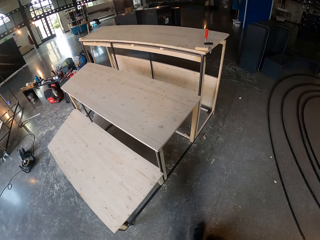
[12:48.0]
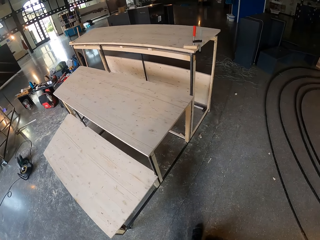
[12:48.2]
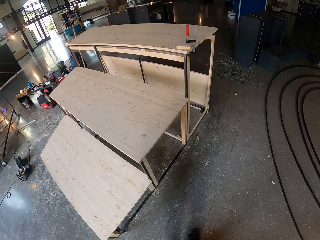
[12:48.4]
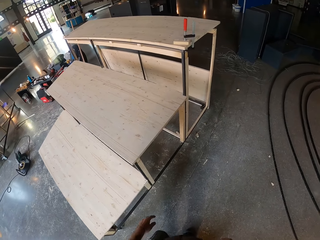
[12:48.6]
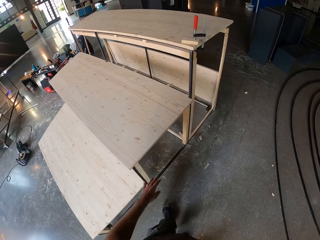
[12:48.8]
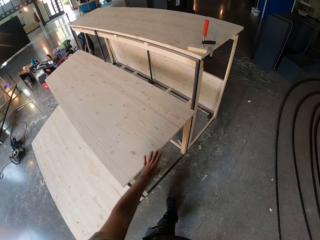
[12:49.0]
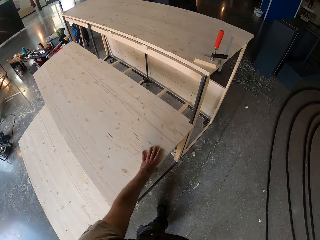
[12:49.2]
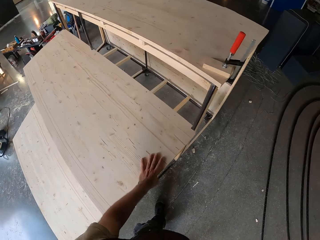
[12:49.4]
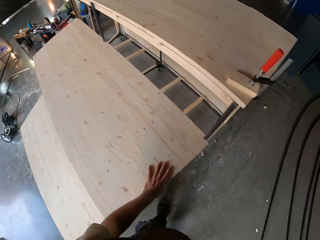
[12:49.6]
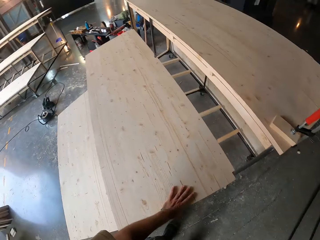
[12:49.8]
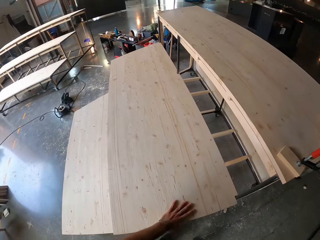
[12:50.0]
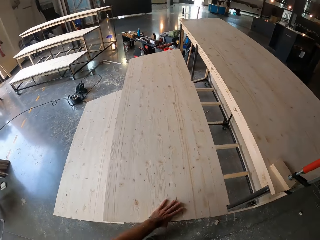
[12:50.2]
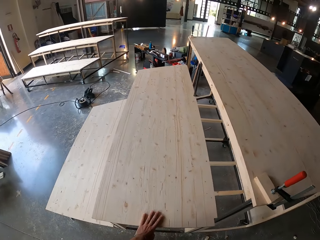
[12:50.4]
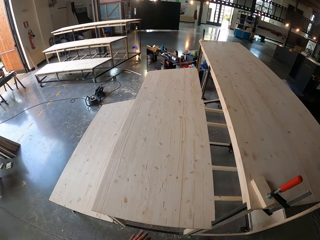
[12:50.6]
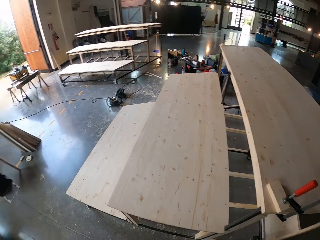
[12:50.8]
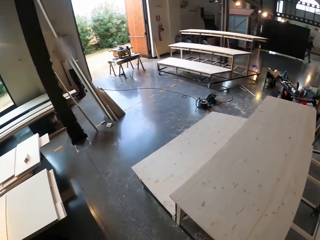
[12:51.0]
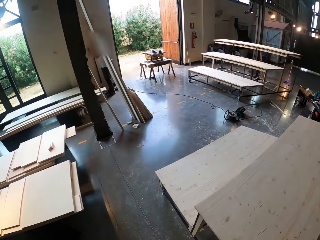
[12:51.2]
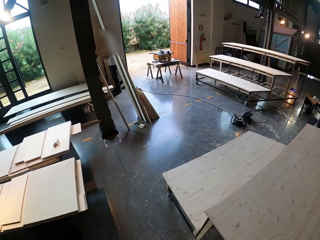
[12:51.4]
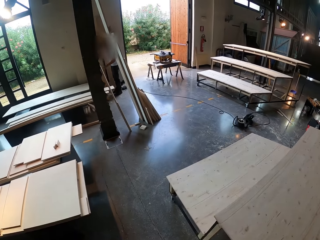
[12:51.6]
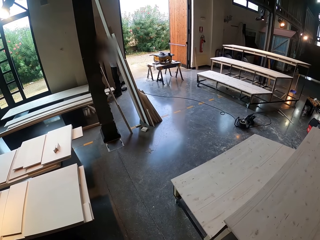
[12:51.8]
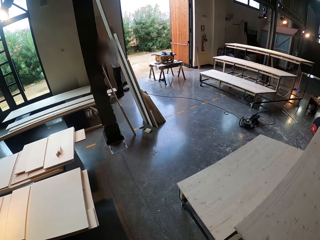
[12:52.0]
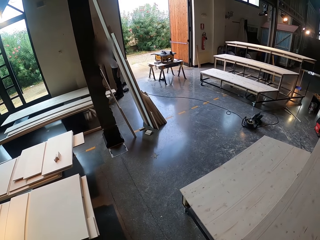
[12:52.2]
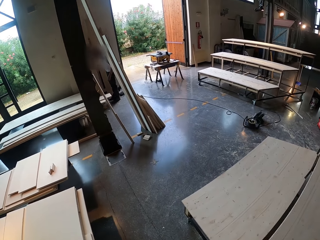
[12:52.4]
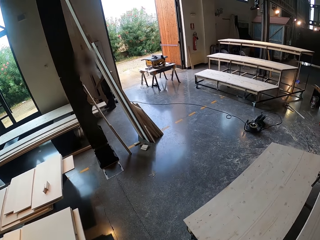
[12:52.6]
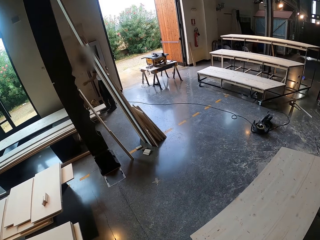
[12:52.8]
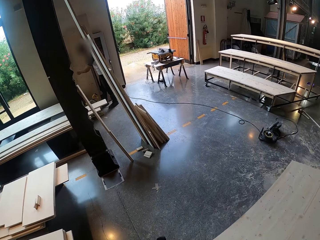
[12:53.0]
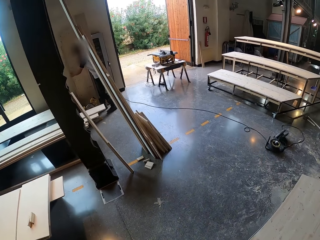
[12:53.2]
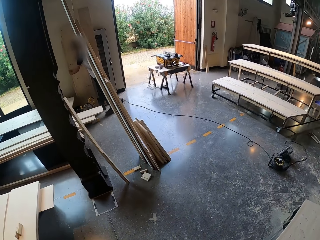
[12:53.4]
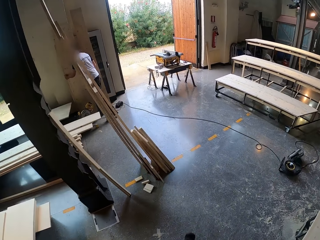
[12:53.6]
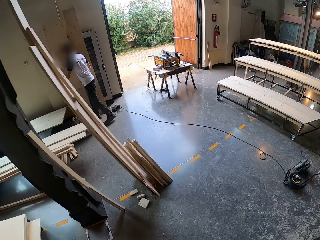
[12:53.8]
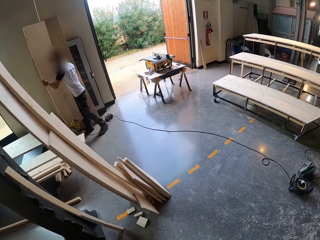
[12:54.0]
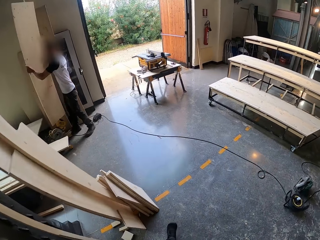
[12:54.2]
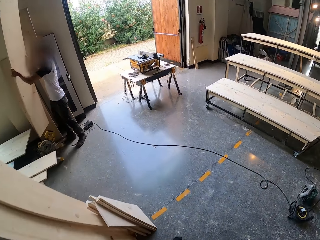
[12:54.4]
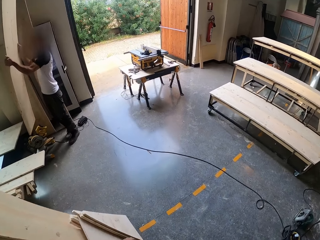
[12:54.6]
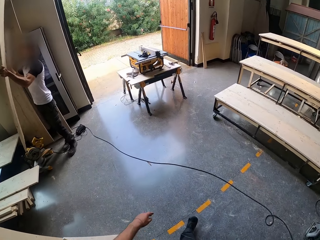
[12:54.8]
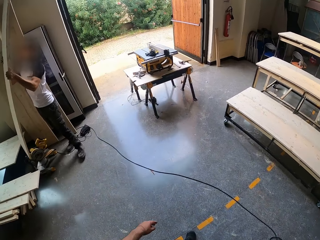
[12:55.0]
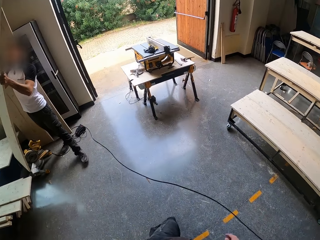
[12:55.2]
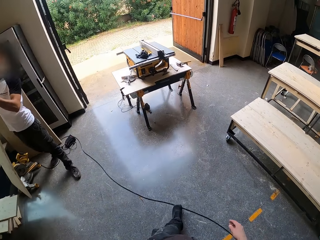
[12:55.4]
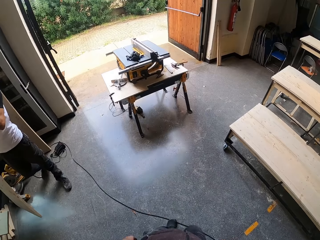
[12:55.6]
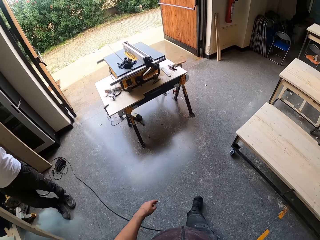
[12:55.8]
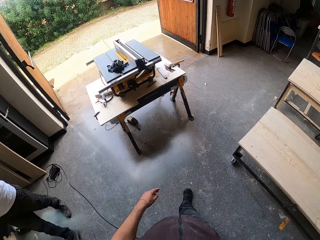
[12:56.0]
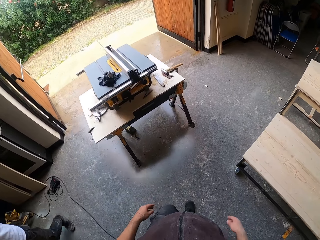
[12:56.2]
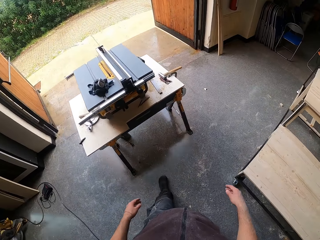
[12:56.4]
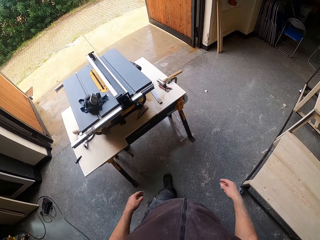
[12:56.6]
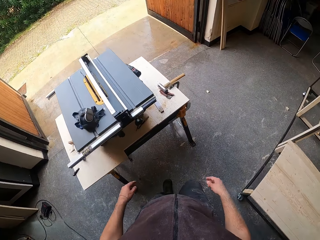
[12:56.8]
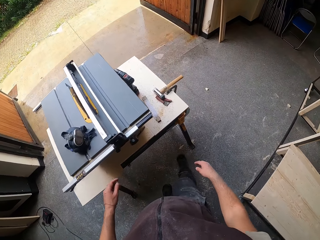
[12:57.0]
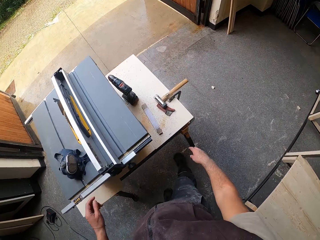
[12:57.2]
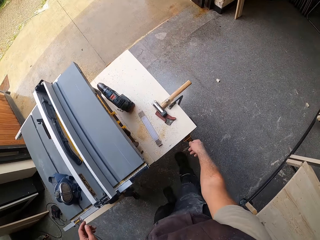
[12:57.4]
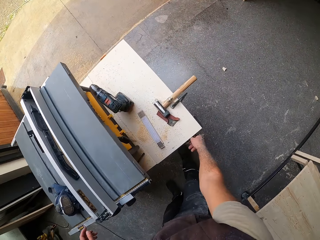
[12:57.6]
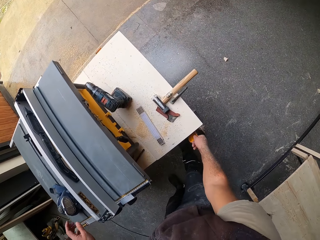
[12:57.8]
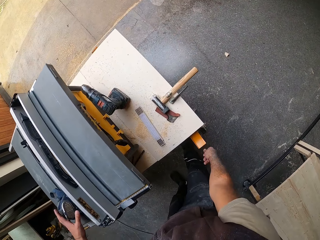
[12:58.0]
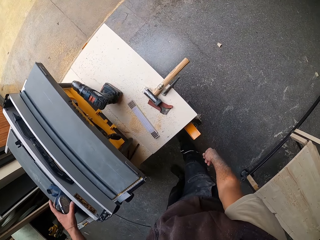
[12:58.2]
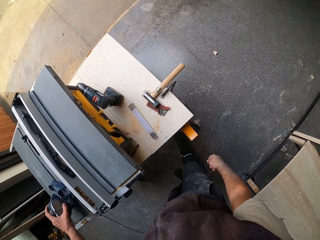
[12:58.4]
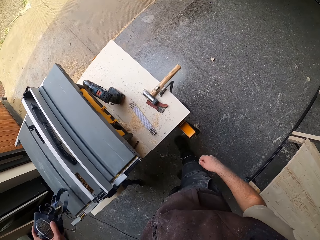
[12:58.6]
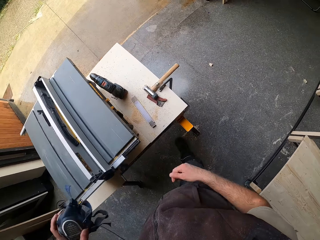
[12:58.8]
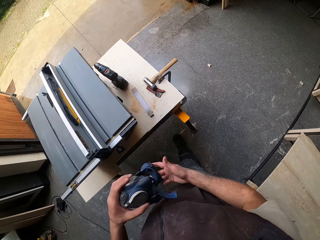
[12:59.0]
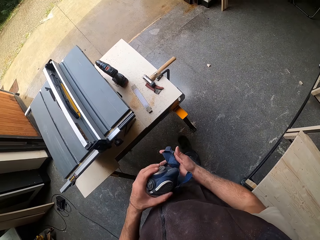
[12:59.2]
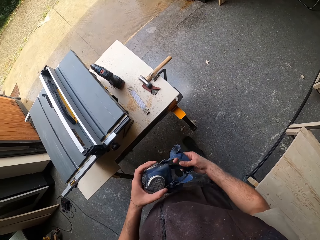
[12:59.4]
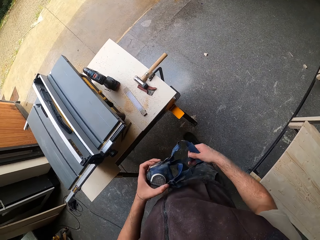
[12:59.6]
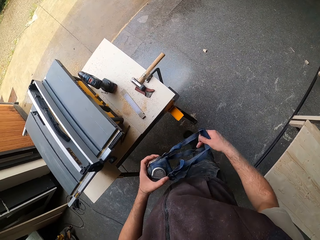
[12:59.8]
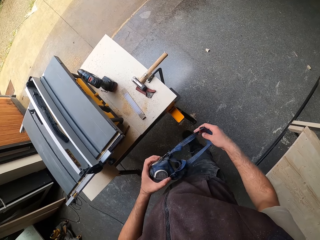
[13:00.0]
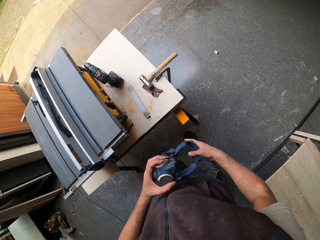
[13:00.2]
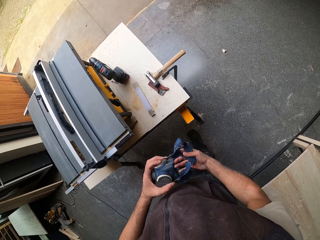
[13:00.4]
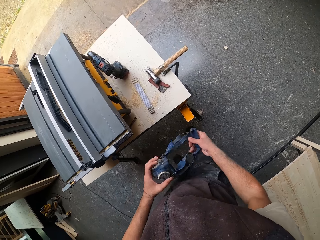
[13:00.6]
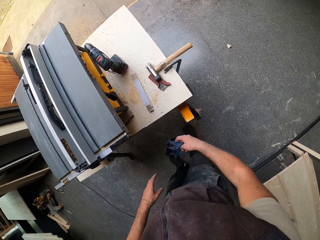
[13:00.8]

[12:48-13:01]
The camera wearer touches the table. The man lifts a plank on the wall with both hands. The man carries the wood. The camera wearer pulls out the table saw rolling stand with his right hand. He pulls the clip under the table. He picks up the dust mask on the table saw with his left hand. He holds the dust mask with both hands.

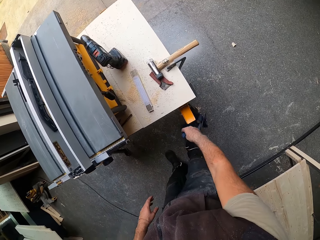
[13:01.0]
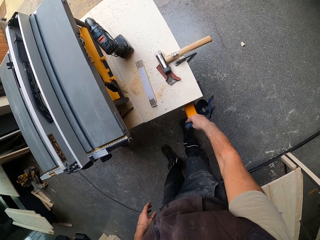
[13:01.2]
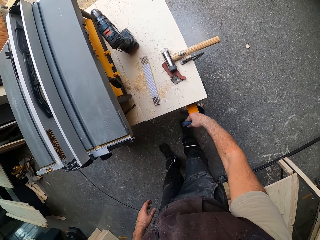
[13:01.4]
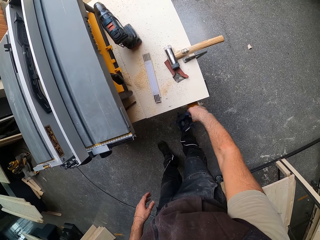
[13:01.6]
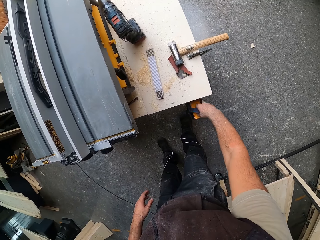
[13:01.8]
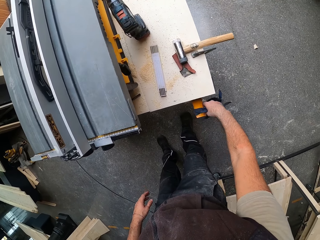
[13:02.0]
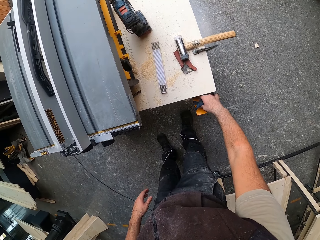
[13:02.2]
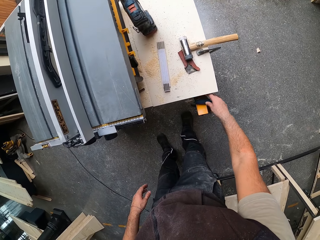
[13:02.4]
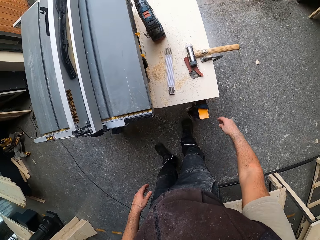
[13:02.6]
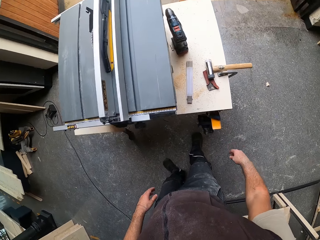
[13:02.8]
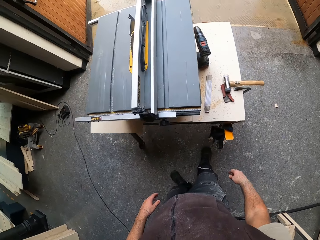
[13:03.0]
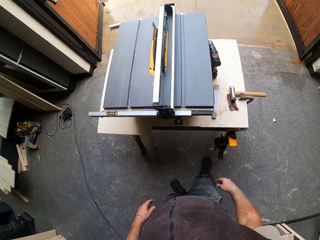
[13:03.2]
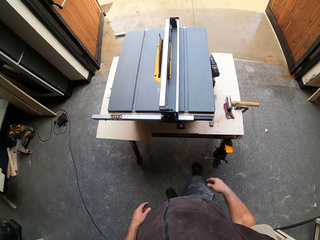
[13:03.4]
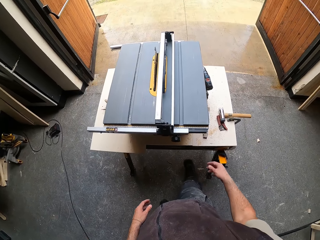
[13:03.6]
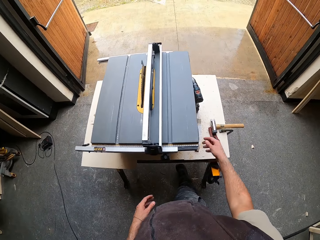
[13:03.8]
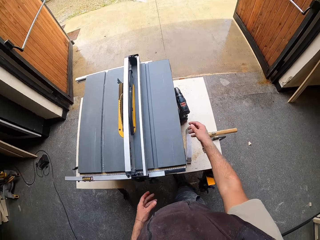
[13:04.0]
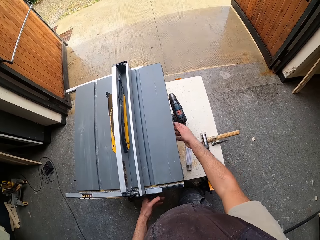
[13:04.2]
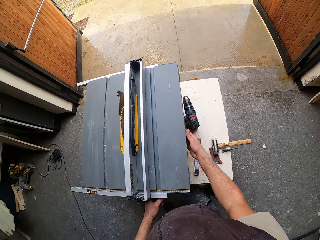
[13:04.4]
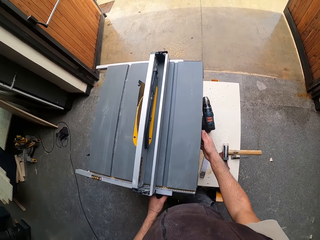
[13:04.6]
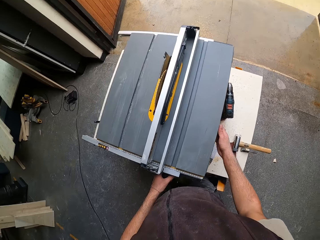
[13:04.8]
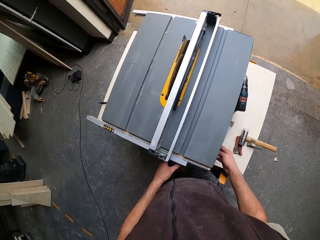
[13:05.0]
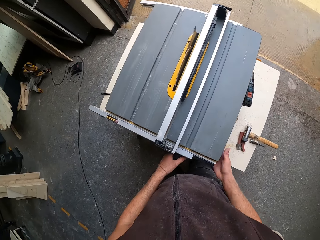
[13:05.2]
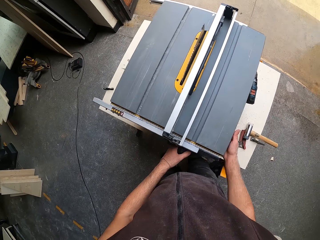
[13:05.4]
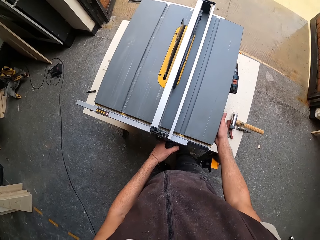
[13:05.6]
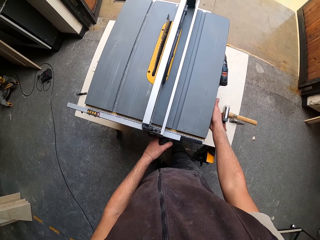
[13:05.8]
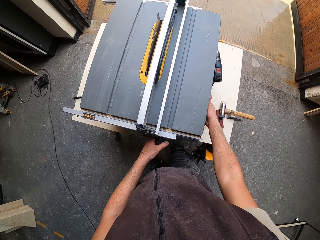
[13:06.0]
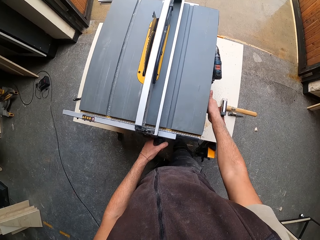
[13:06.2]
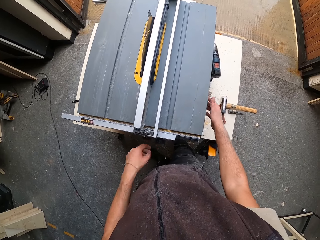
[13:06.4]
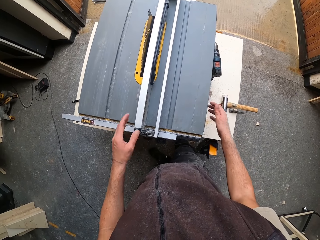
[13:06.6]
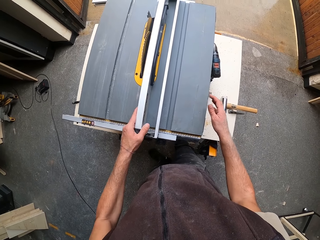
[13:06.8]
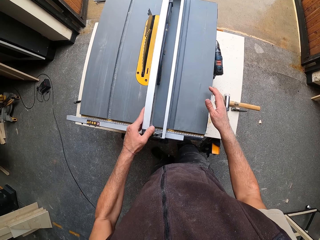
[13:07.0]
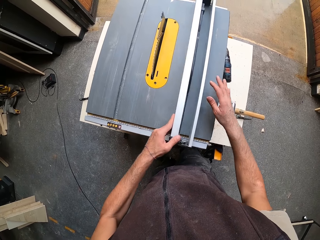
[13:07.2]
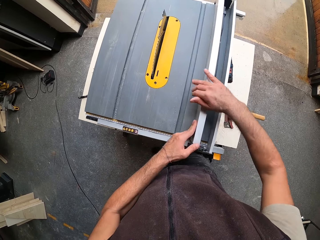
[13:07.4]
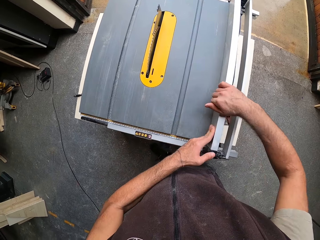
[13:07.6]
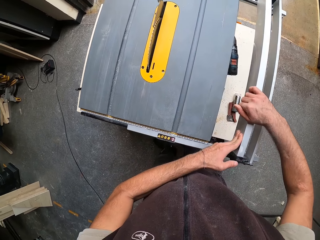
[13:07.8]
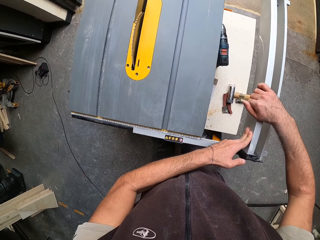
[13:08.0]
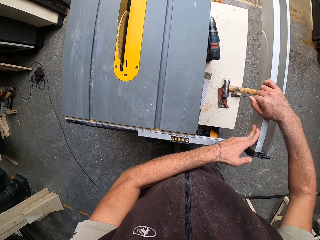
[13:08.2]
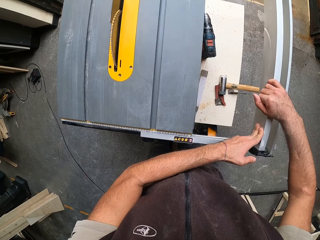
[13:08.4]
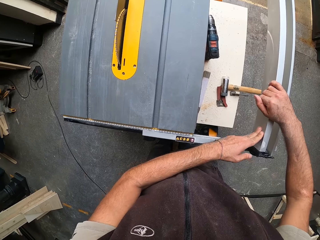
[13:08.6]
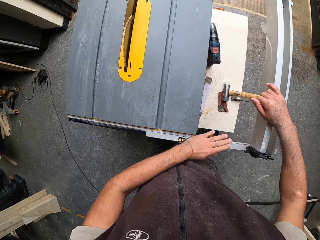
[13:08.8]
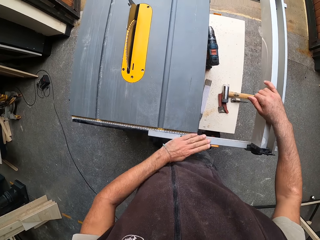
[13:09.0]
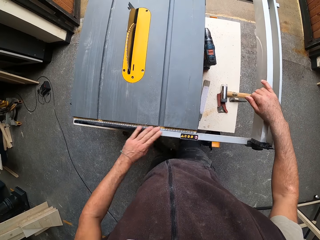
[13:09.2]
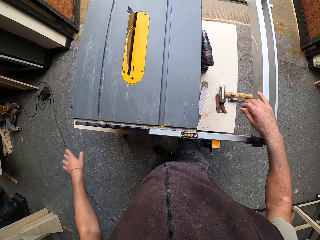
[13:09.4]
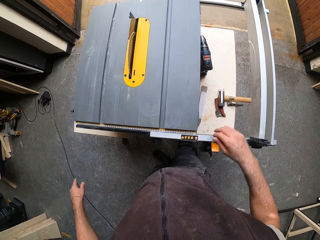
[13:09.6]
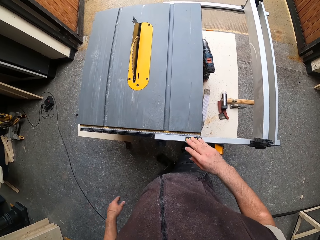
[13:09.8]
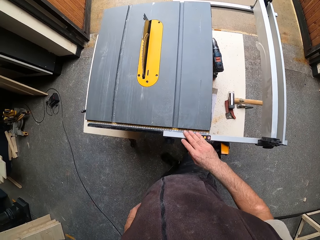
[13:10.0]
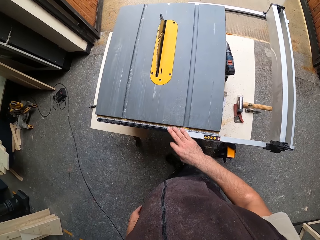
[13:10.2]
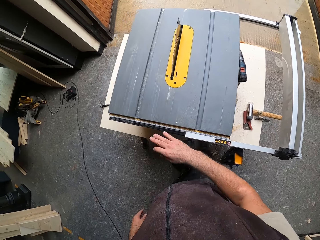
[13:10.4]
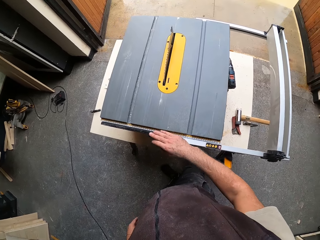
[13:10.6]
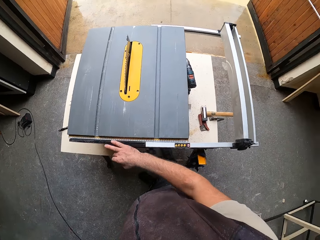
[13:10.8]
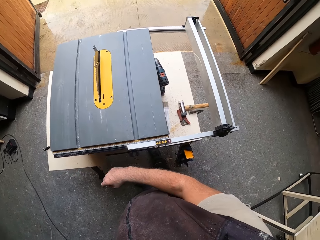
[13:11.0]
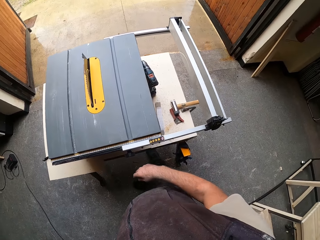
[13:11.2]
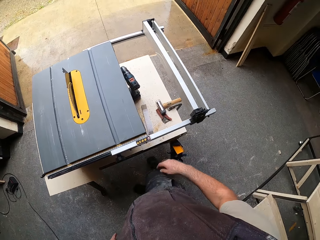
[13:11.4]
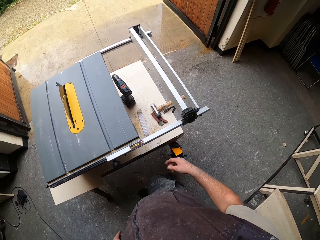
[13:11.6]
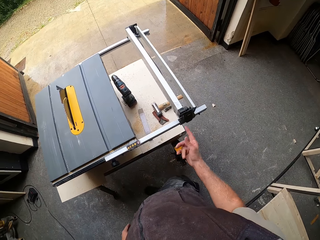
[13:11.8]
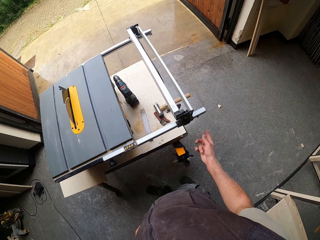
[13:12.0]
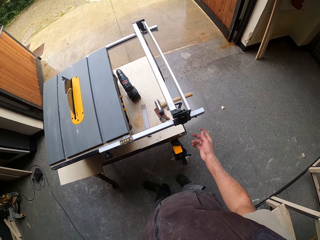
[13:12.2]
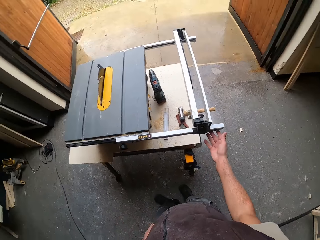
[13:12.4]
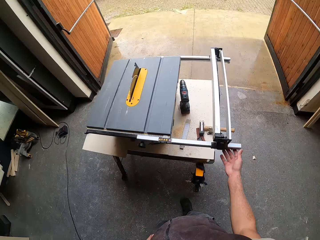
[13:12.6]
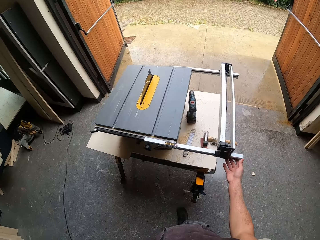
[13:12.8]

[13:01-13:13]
The camera wearer drops the dust mask on the table saw rolling stand with his right hand. He hangs the binocular on the clip. He adjusts the table saw fence micro adjuster with his right hand. He adjusts the table saw fence with his left hand. He adjusts the table saw fence with both hands. He pulls the wood cutter handle. He wipes the surface of the table saw with his left hand. He wipes the surface of the table saw with his right hand.
